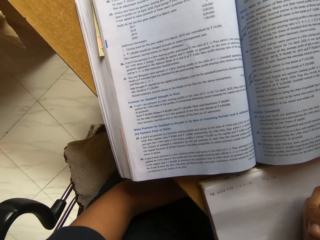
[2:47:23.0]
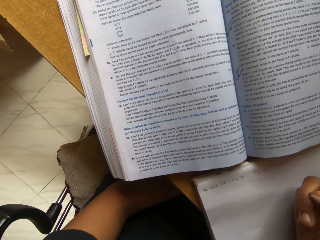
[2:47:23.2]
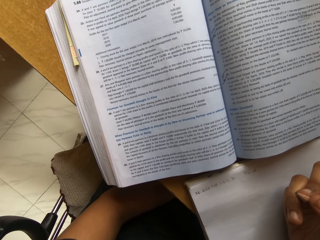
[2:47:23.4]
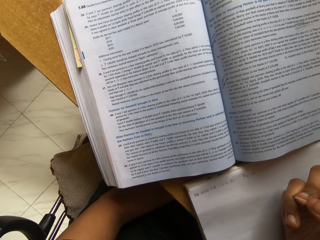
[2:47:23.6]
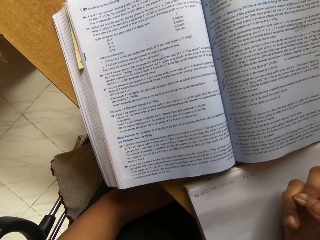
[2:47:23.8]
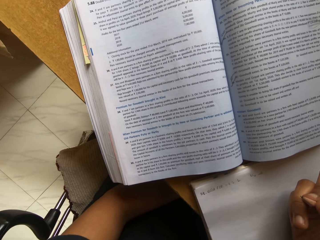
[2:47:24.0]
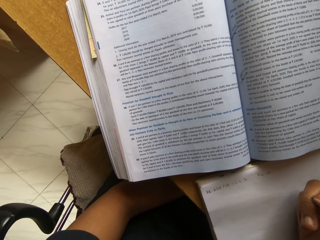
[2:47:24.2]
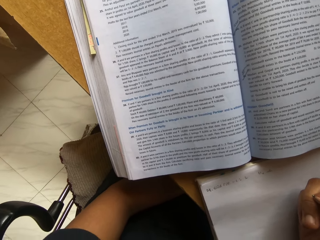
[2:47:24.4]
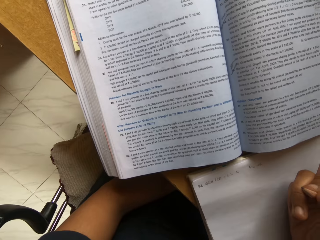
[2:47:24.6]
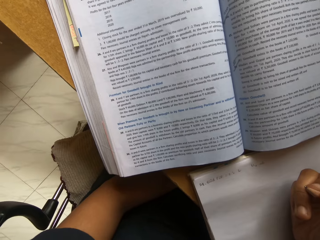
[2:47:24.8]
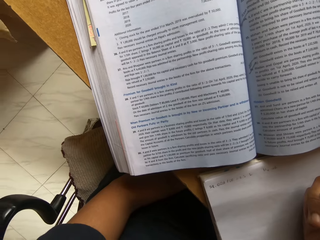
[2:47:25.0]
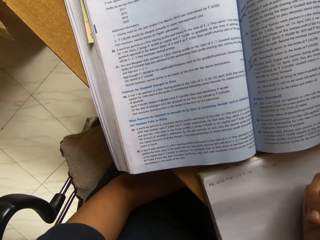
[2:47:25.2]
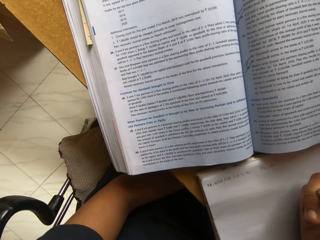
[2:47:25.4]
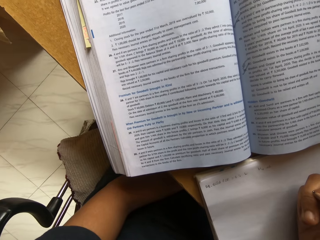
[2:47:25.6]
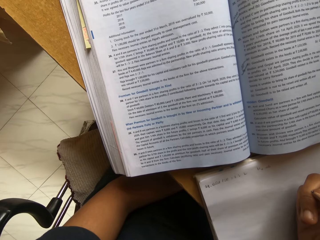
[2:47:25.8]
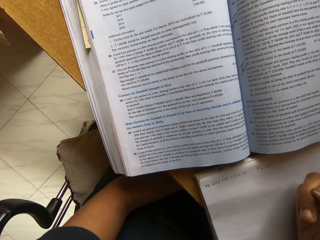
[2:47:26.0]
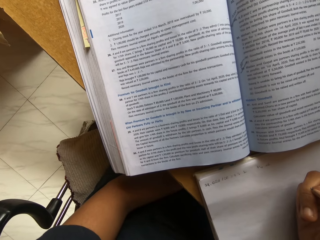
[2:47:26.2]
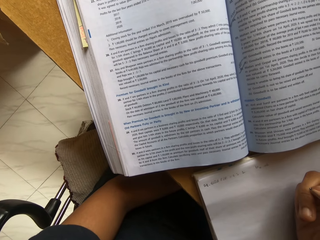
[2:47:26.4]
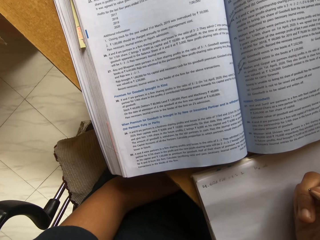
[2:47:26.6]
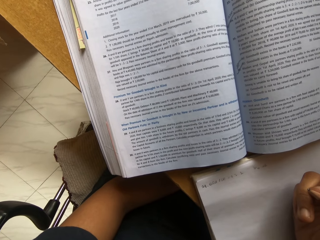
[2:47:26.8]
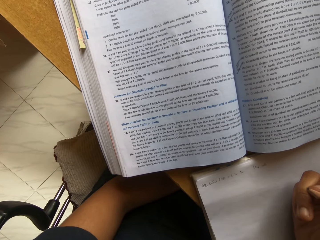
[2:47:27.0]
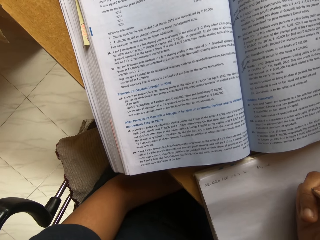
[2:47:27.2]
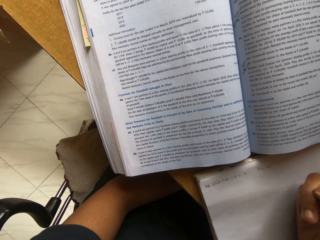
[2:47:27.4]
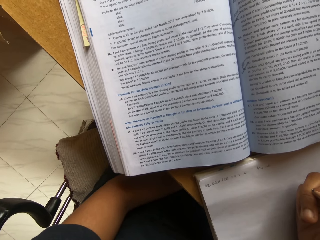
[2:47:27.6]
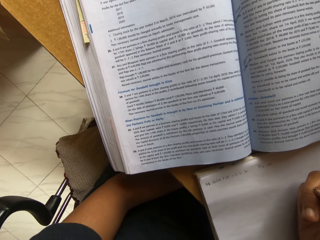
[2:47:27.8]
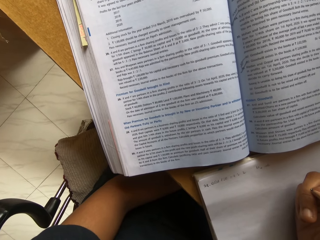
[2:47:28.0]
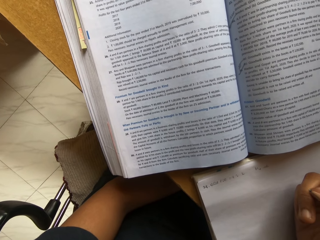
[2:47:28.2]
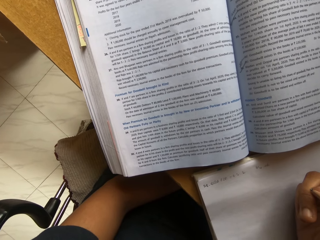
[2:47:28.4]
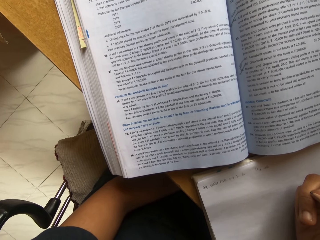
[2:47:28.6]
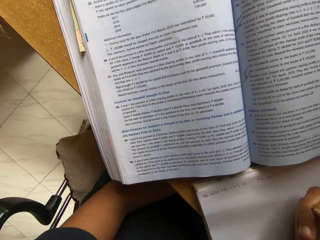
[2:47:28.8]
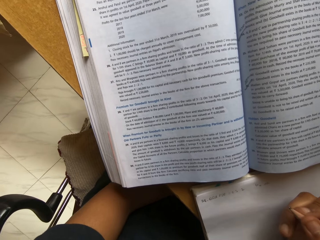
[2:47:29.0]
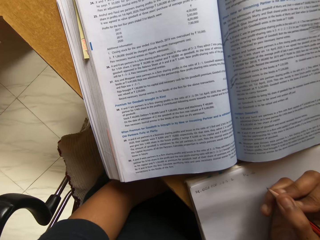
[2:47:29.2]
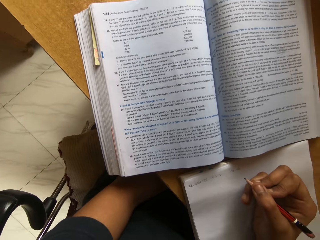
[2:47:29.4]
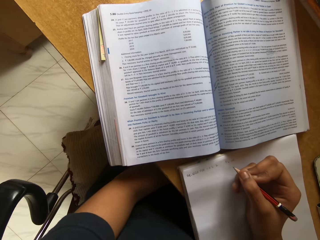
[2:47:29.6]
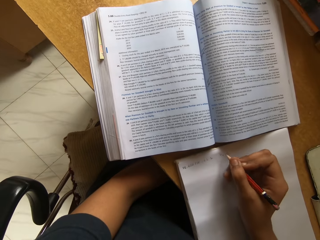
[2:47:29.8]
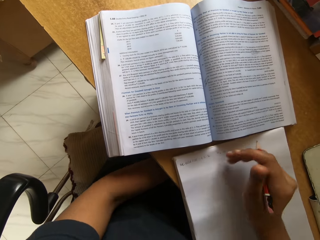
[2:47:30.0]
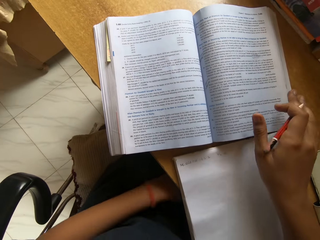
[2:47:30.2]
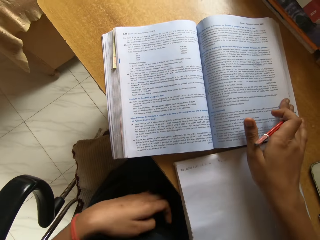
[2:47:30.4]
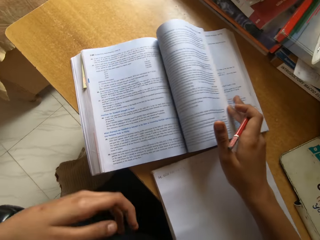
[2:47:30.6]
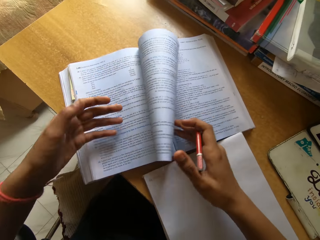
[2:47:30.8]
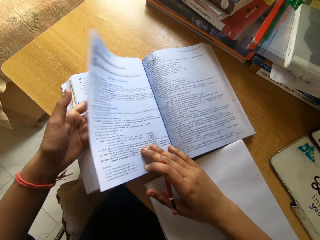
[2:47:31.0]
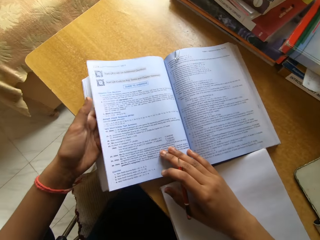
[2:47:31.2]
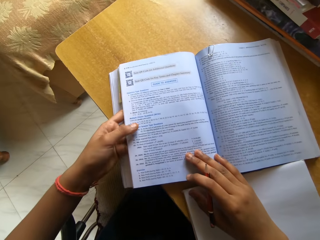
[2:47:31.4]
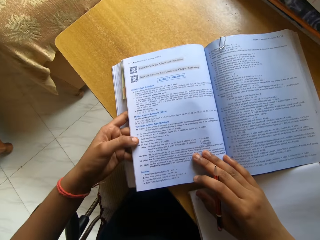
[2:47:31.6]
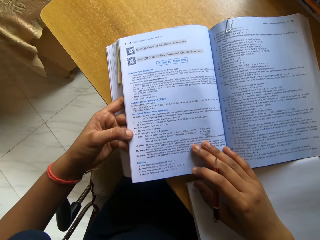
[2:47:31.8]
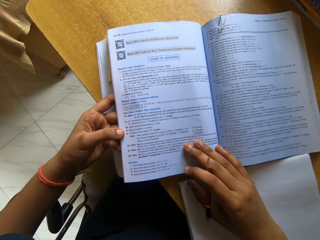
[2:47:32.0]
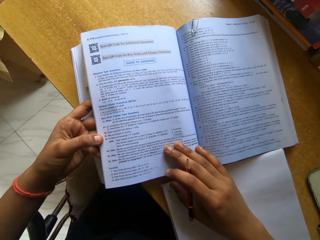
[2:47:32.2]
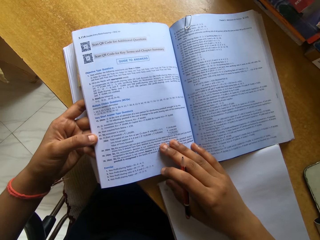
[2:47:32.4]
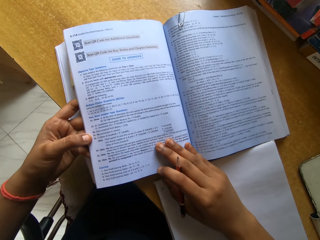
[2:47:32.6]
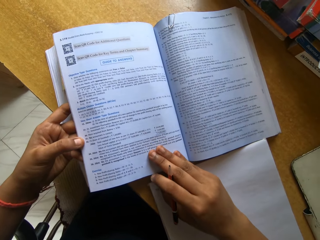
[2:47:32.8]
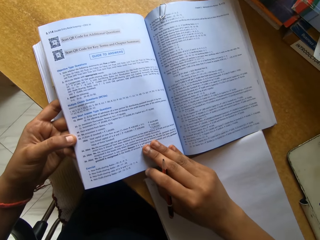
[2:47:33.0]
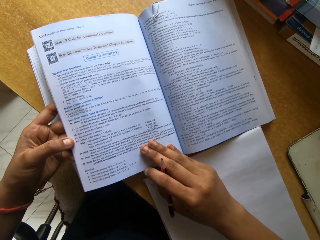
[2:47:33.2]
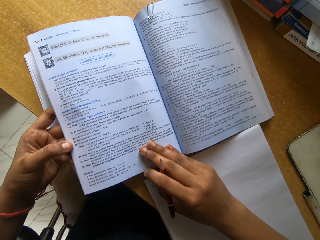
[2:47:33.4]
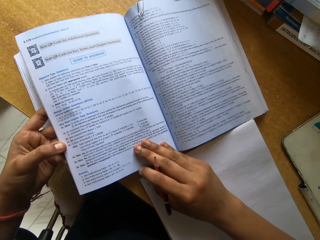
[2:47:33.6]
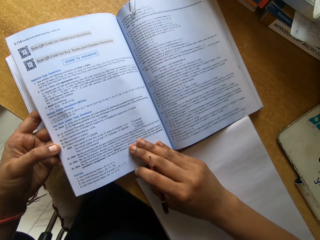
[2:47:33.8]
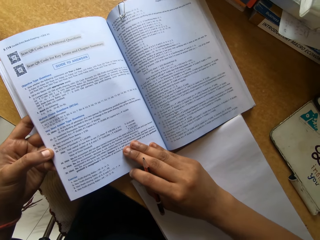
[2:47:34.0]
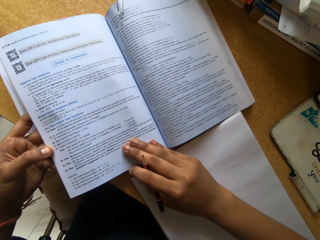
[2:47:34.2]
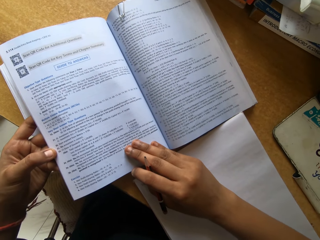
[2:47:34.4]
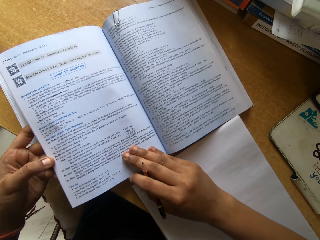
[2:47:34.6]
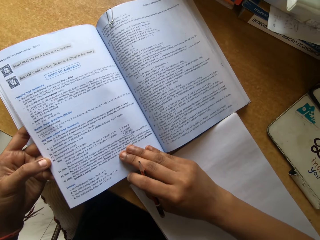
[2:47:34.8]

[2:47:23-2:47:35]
The camera wearer flips the book page. They read the textbook.

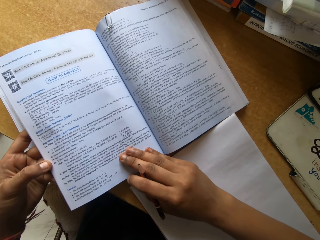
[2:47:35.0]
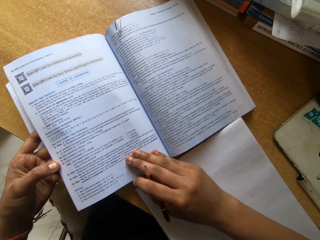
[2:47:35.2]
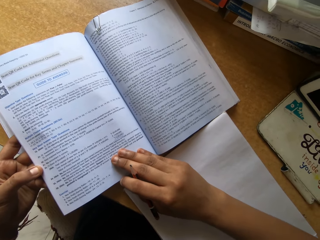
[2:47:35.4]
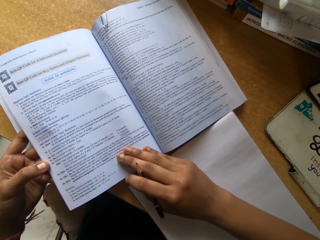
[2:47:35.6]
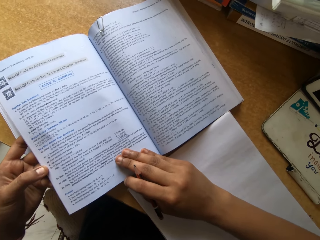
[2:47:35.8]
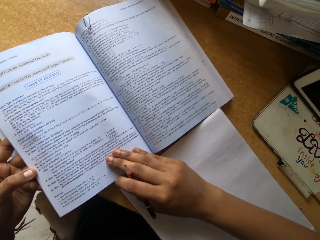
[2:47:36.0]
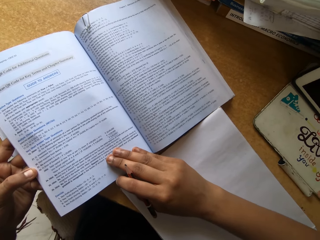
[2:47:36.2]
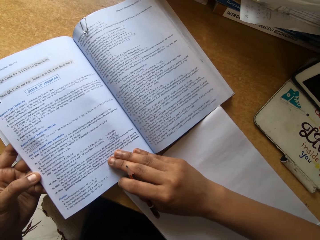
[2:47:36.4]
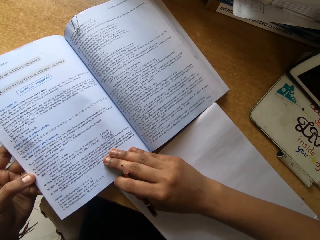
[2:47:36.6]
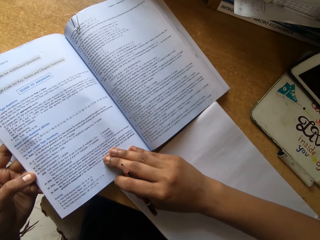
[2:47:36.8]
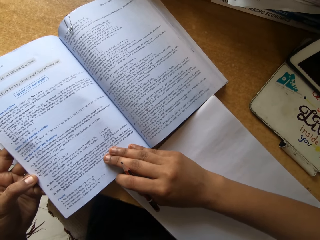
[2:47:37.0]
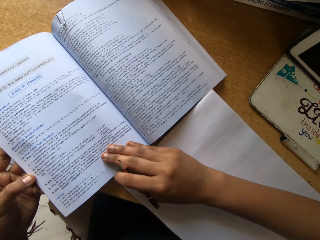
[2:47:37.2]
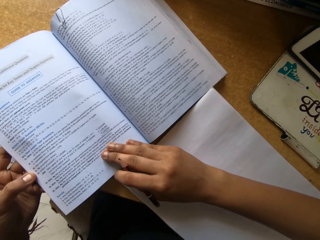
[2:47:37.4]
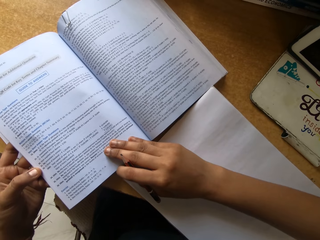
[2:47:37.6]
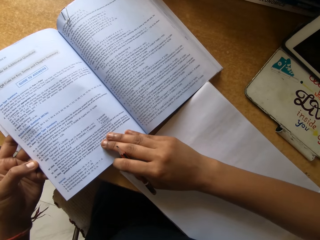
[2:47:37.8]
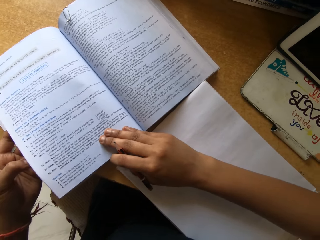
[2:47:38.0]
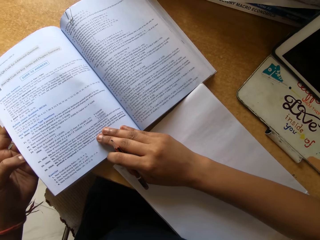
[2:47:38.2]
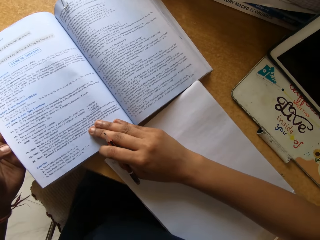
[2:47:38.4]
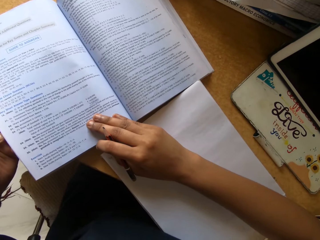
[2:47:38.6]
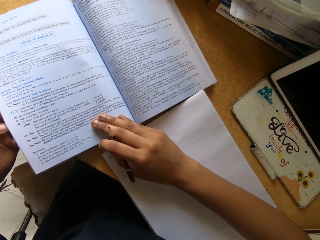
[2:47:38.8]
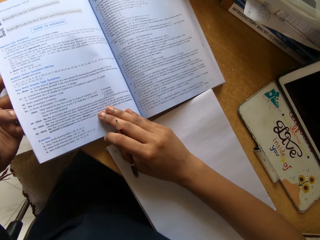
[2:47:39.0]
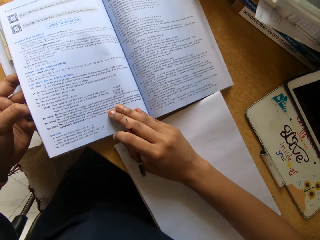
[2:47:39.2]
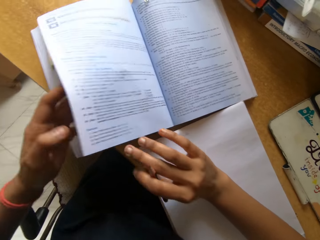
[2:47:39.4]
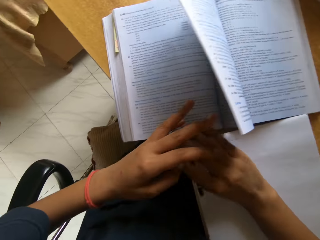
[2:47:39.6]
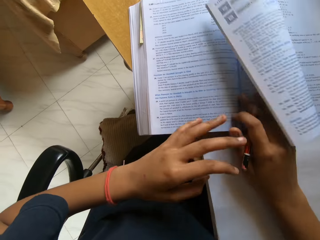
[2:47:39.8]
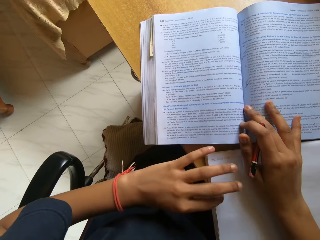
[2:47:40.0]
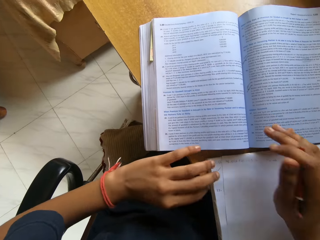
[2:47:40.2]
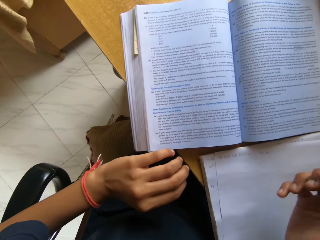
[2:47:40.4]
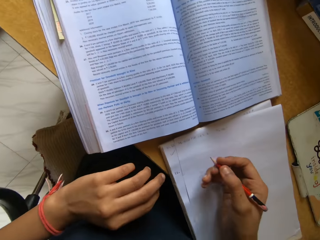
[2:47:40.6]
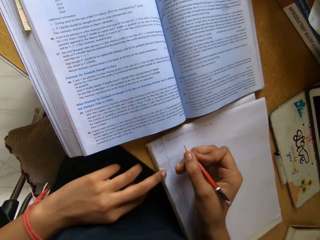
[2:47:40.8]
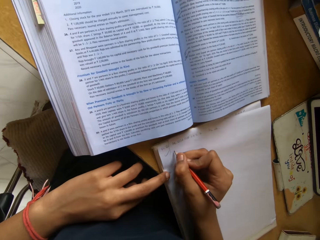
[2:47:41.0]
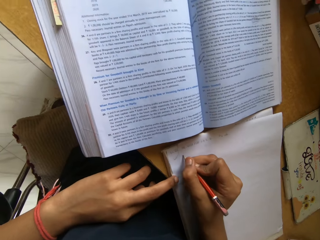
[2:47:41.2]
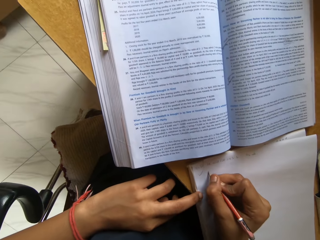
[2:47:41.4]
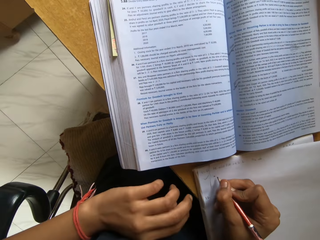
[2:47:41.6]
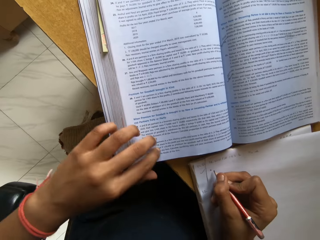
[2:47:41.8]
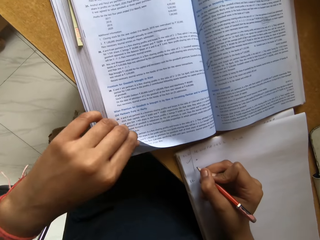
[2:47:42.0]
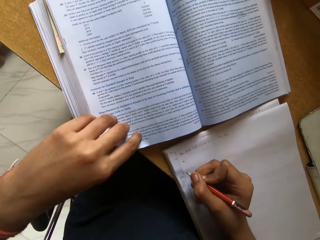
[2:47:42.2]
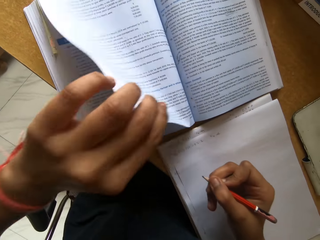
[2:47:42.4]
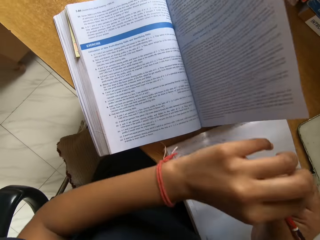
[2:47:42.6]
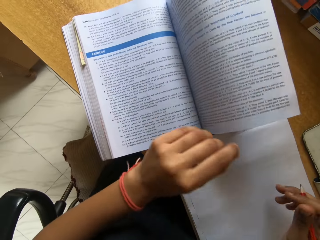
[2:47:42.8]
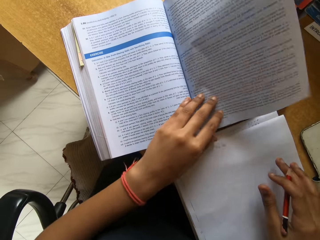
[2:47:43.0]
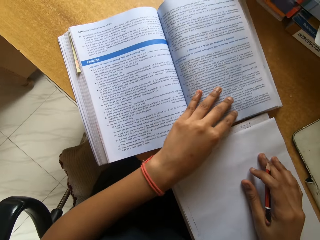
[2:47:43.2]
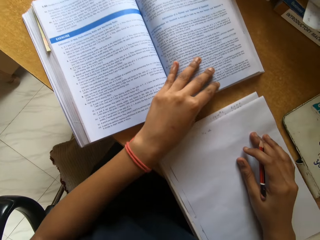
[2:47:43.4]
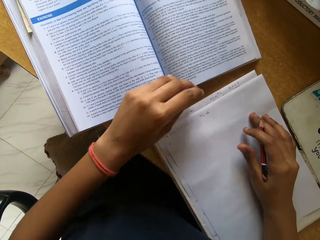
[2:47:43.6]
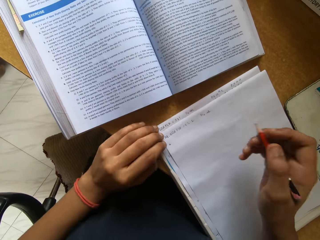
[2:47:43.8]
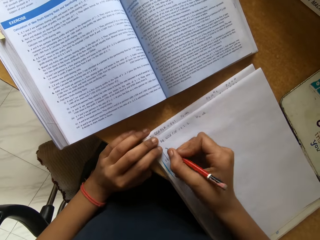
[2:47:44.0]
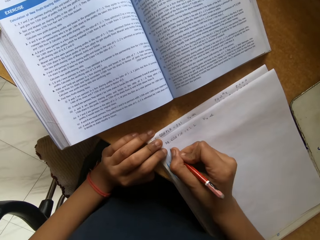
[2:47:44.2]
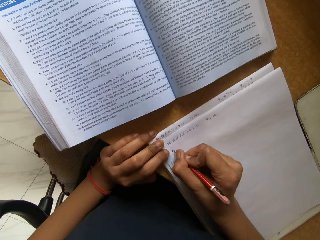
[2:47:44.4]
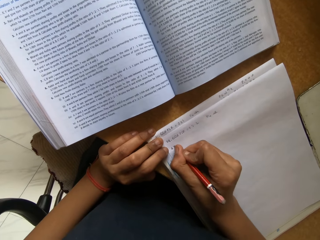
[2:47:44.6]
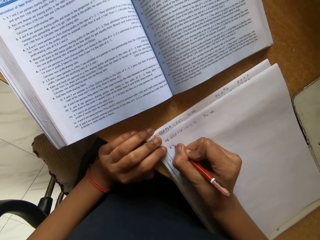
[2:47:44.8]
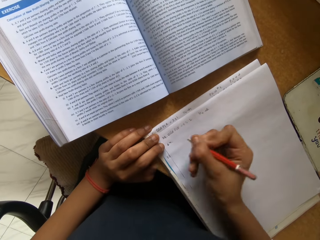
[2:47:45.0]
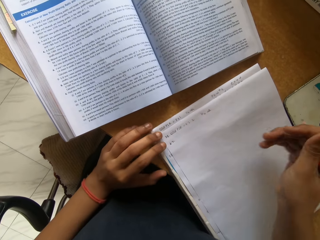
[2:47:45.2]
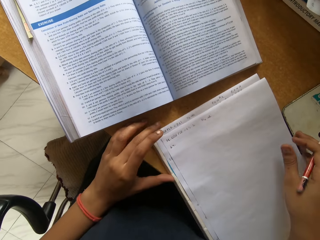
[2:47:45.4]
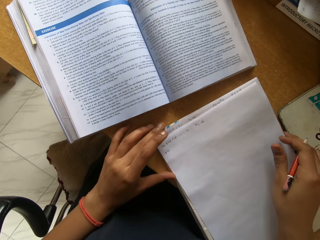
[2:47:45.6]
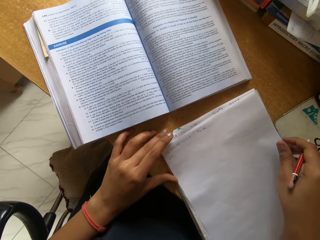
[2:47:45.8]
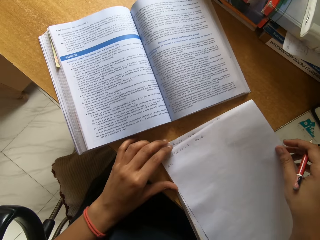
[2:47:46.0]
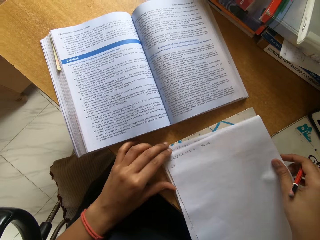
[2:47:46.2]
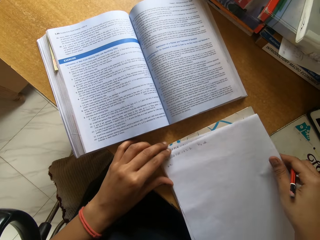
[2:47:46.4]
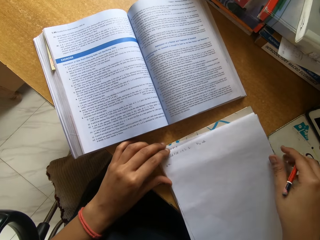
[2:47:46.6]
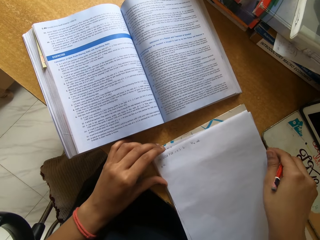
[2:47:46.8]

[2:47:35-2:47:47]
The camera wearer reads the book. They turn the page of the book. They write on the paper with the pencil. They turn the page of the book and write on the paper with the pencil.
